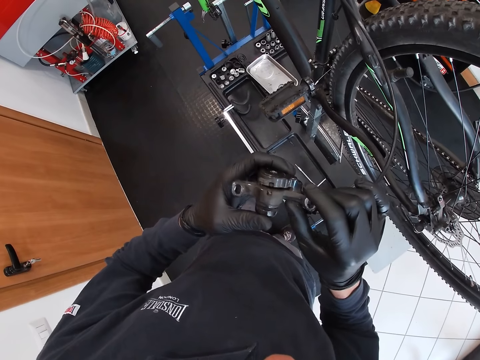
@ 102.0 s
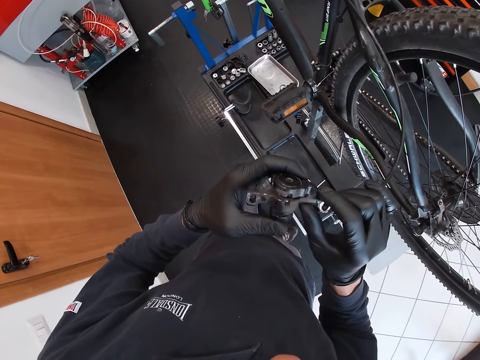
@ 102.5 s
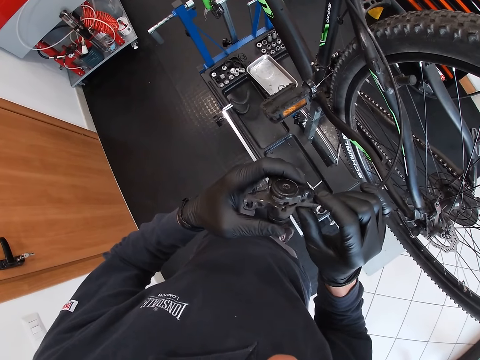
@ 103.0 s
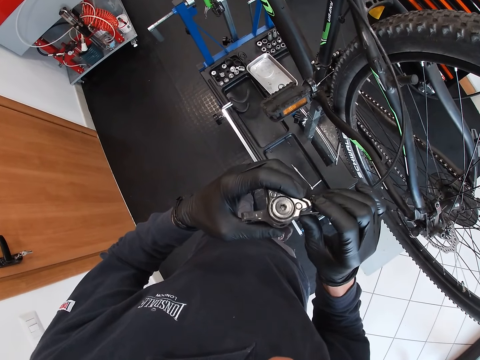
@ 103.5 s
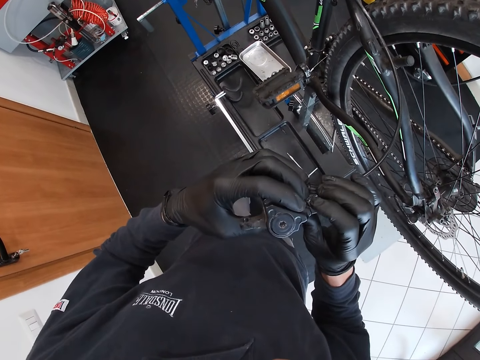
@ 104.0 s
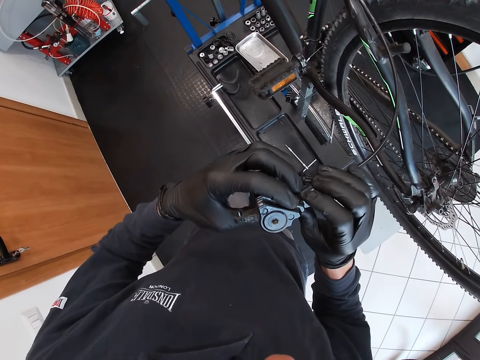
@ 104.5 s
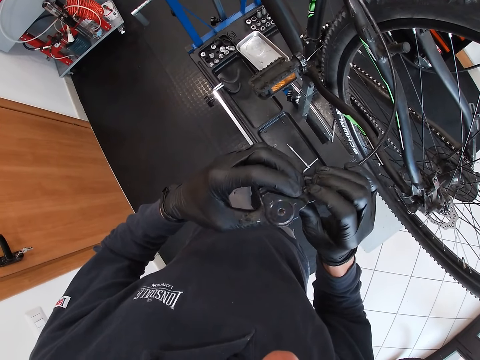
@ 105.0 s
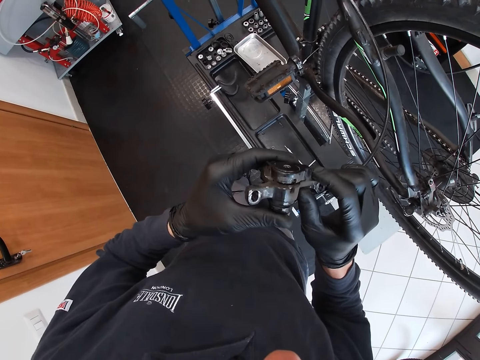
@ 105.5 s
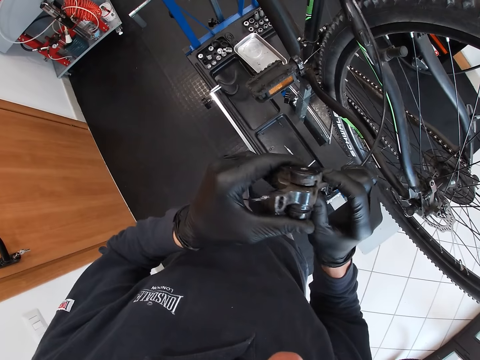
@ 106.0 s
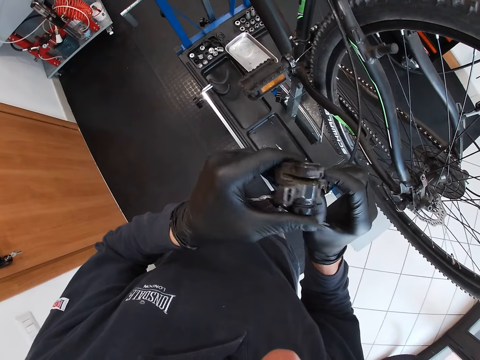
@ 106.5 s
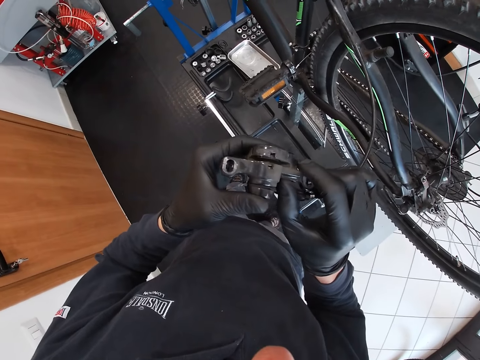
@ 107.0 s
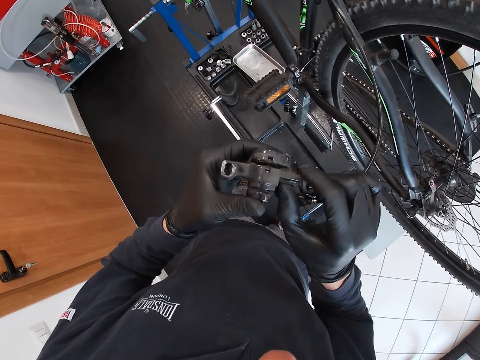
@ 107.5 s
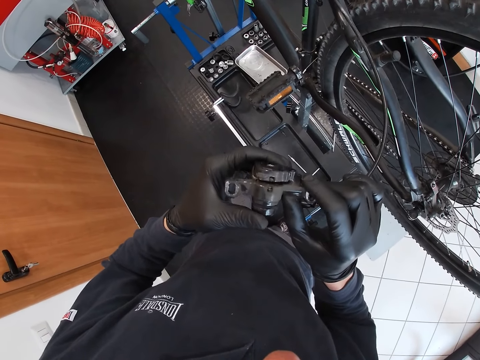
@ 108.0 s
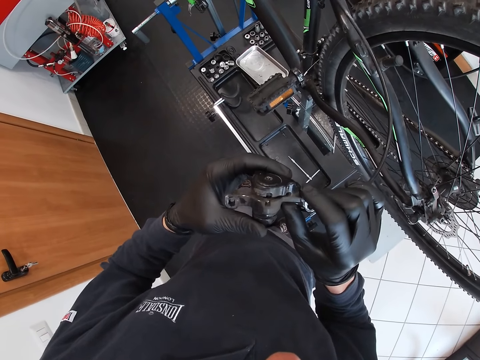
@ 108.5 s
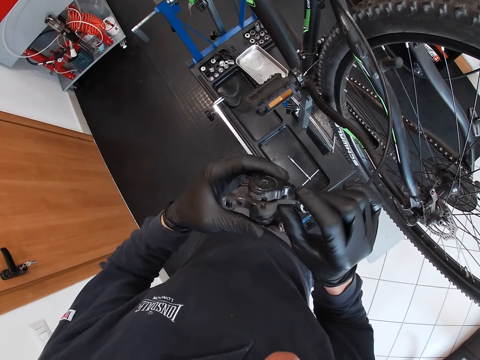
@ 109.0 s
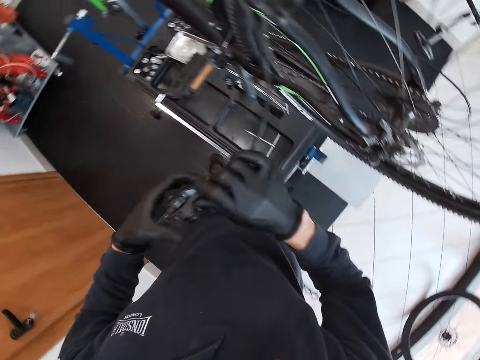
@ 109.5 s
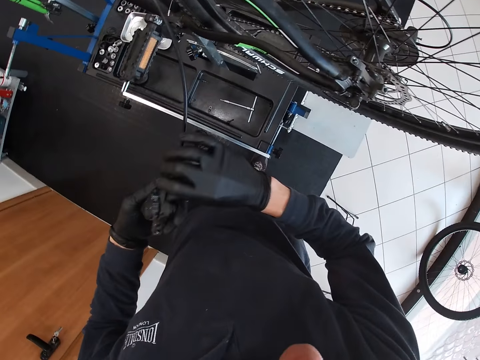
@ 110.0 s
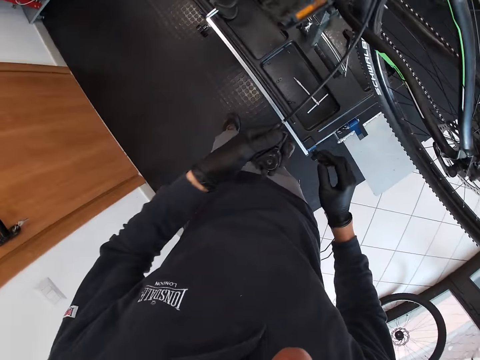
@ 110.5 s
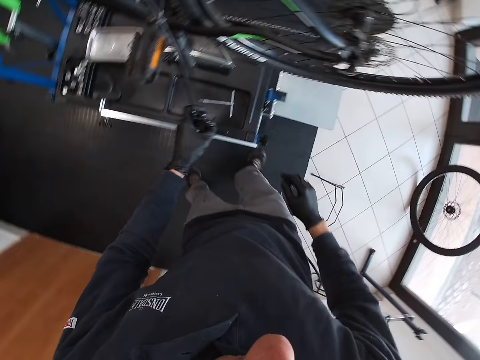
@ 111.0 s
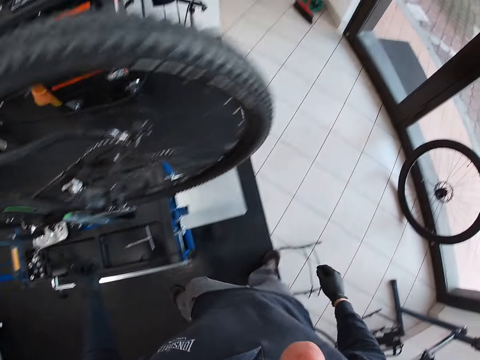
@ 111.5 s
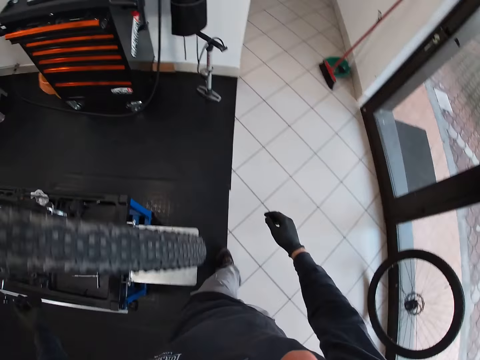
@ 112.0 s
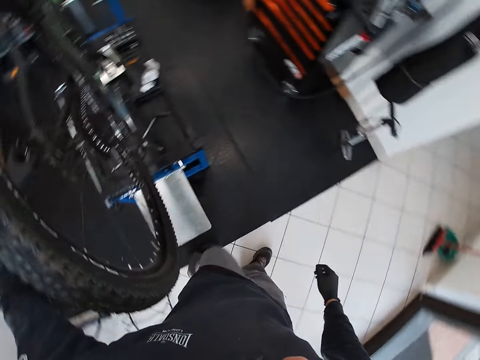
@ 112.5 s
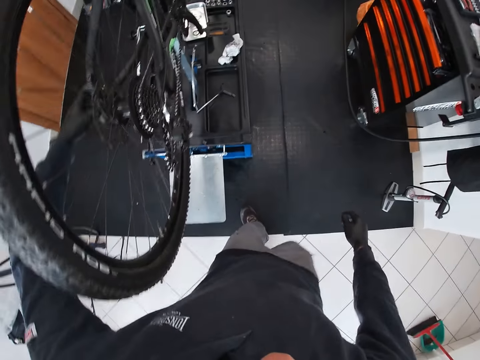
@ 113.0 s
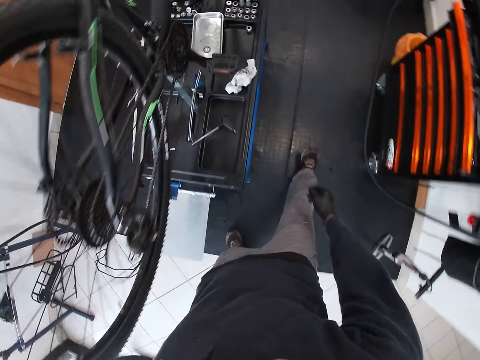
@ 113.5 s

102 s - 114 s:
The camera wearer examines the brake pad. He drops the rear derailleur on the maintenance workbench with his left hand. He walks to the other side of the room.

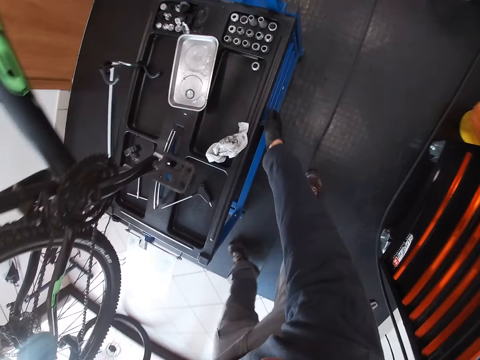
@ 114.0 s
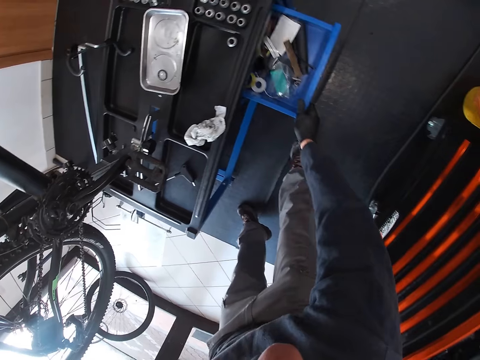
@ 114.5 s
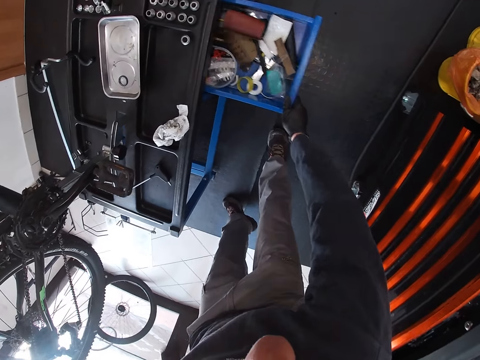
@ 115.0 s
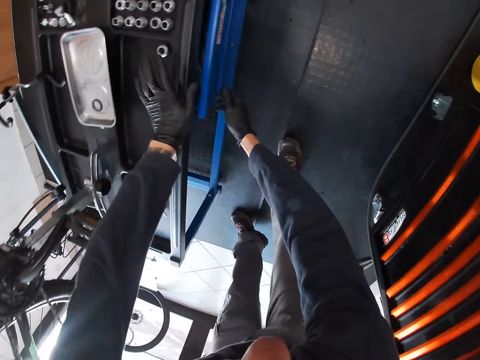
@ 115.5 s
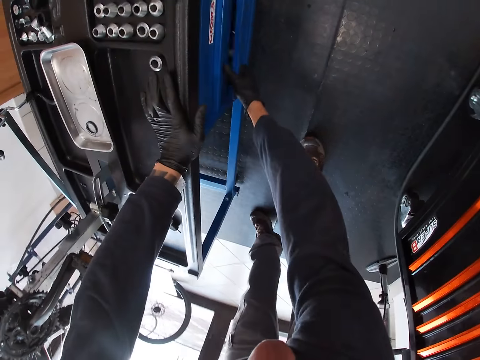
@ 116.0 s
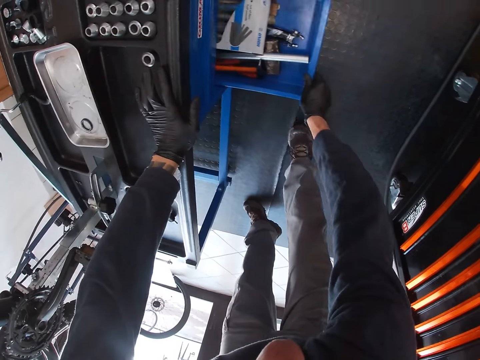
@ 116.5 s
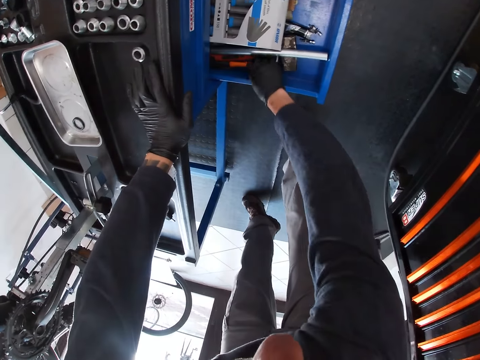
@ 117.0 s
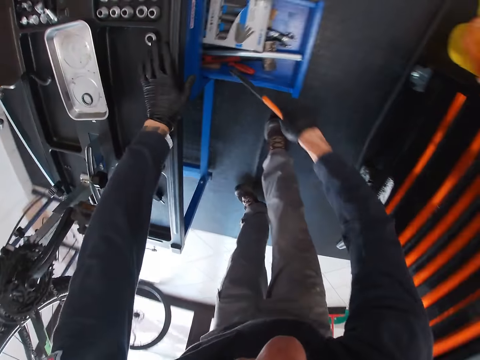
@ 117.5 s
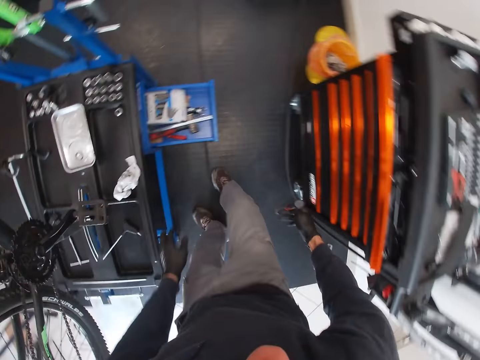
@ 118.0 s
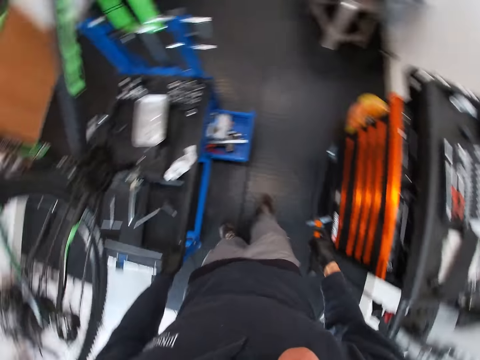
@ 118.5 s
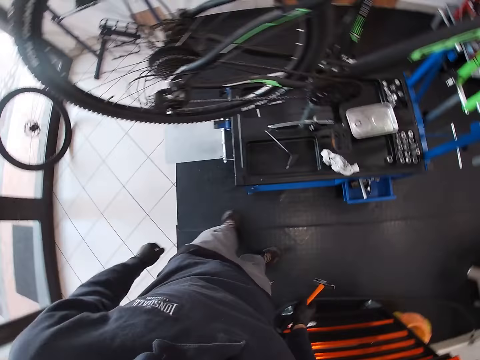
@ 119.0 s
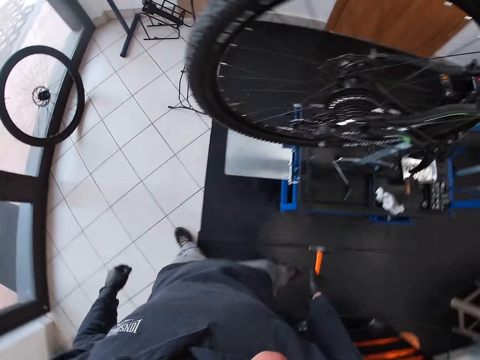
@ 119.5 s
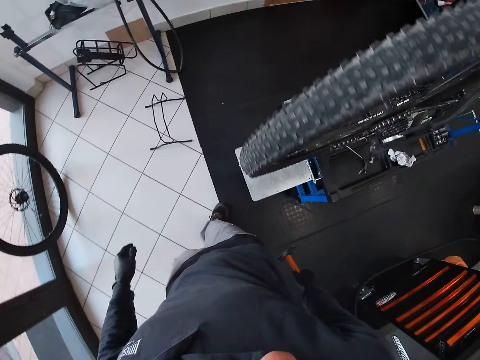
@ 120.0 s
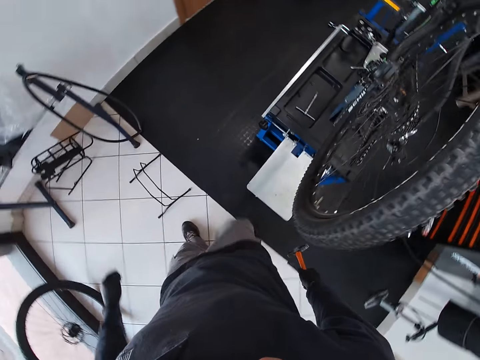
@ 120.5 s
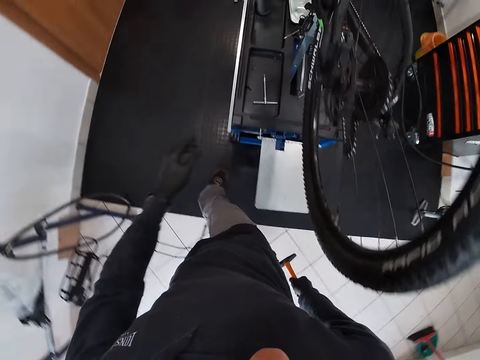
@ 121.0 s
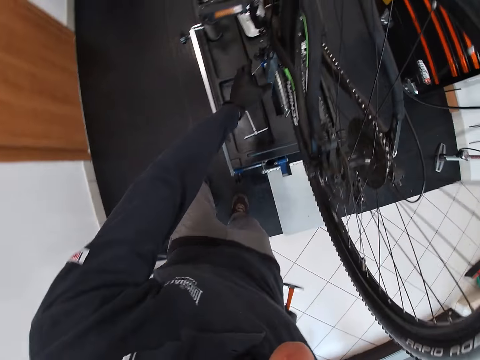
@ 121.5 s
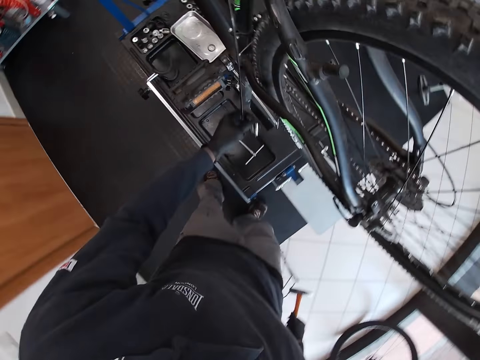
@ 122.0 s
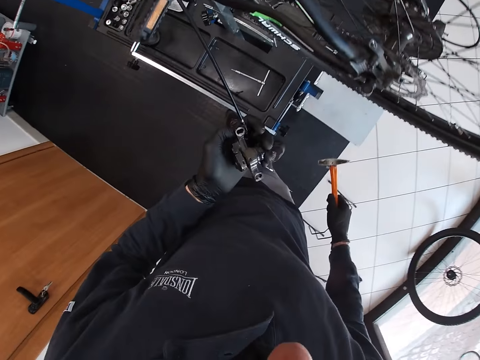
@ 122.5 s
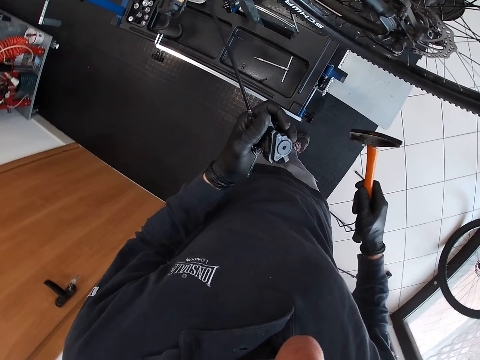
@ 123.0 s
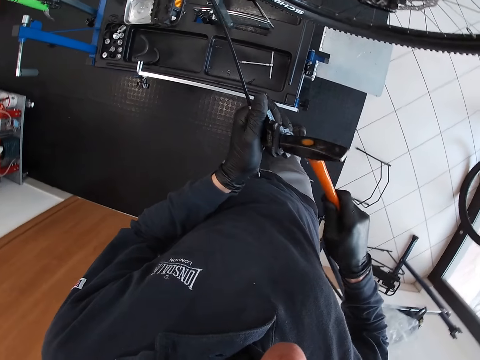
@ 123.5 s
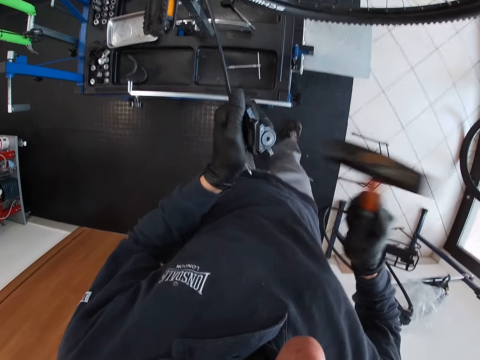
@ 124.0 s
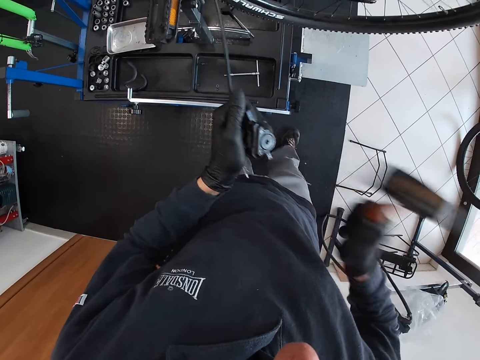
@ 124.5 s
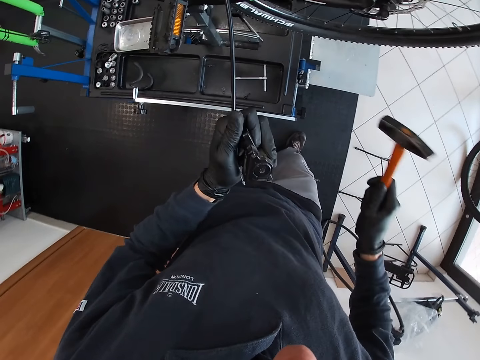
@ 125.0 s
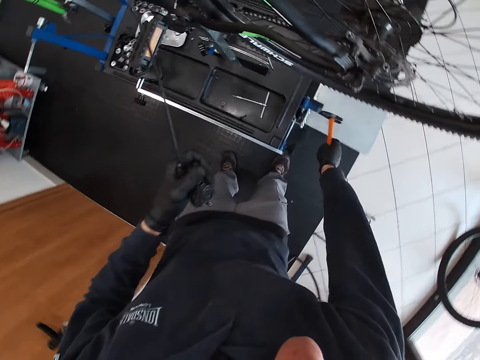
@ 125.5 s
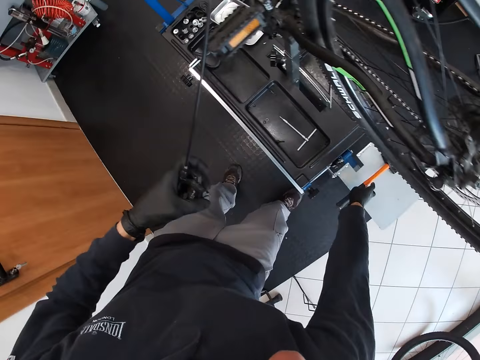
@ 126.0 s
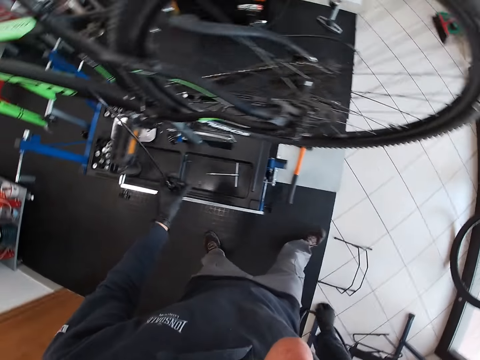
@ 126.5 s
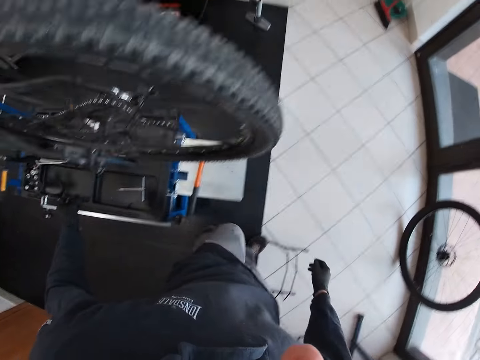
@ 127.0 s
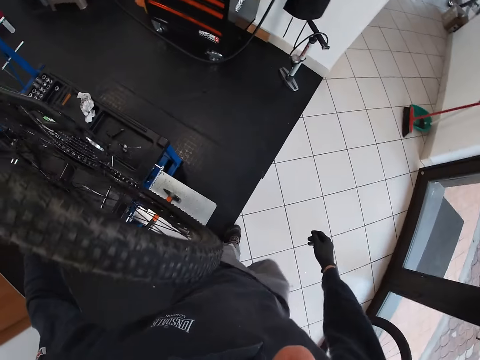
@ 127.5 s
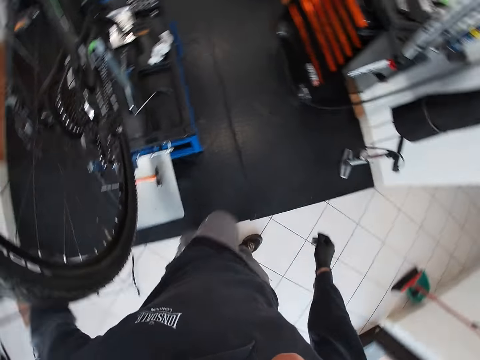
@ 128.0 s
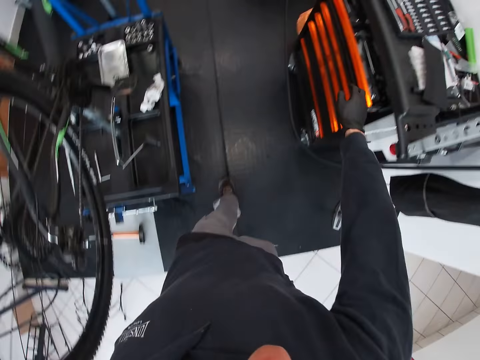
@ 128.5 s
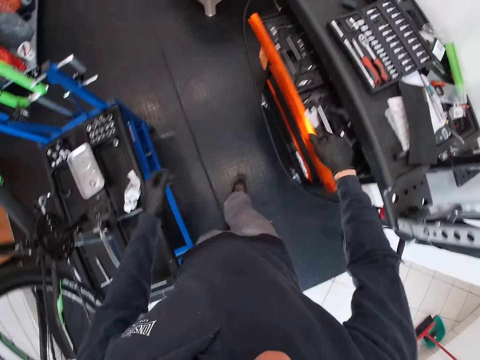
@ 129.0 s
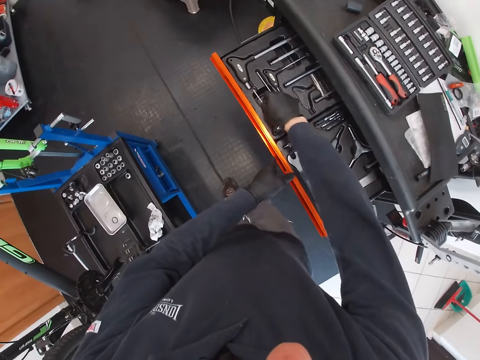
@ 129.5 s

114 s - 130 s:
The camera wearer opens a drawer in the maintenance workbench with his right hand. He holds the drawer under the tray. He closes the drawer with his right hand. He opens another drawer in the maintenance workbench with his right hand. He takes a hammer from the drawer with his right hand. He closes the drawer with his right leg. He walks back to the other side of the room. He holds the rear derailleur with his left hand. He hits the rear derailleur with the hammer in his right hand. He drops the hammer on the maintenance workbench with his right hand. He drops the rear derailleur on the maintenance workbench with his left hand. He walks to the other side of the room. He opens a tools cabinet drawer with his right hand. He picks up a screwdriver in the tools cabinet drawer with his right hand.
